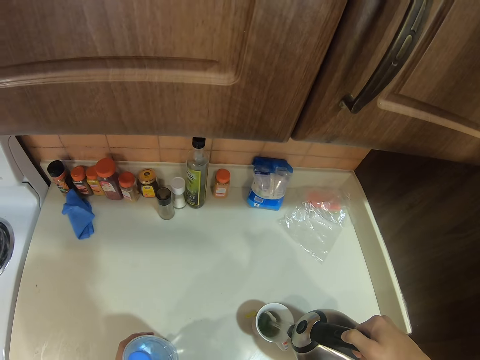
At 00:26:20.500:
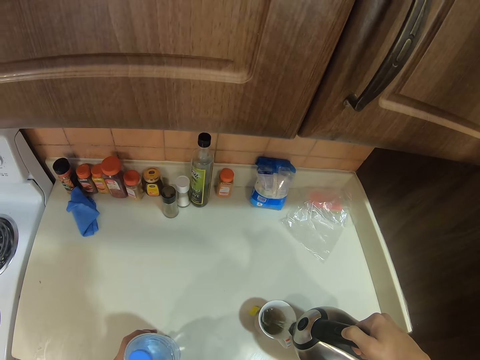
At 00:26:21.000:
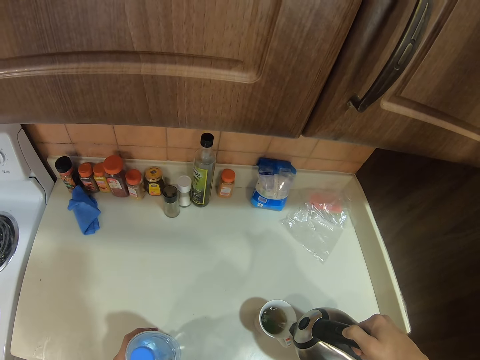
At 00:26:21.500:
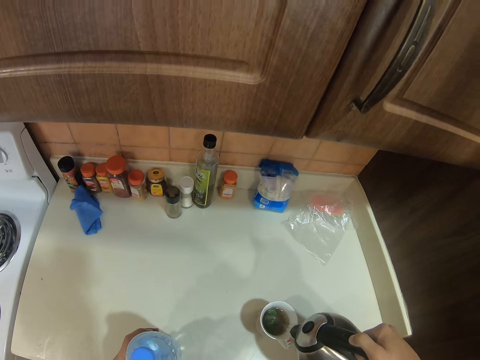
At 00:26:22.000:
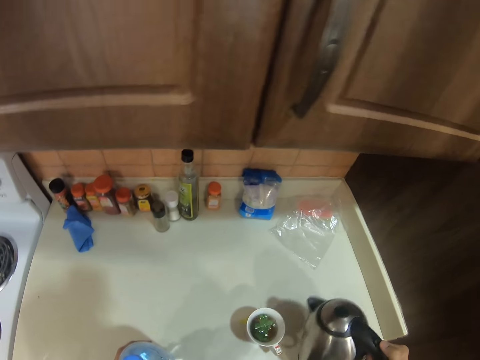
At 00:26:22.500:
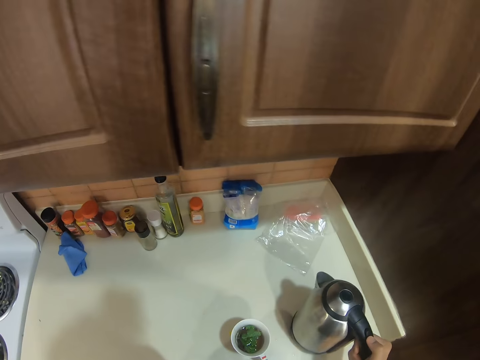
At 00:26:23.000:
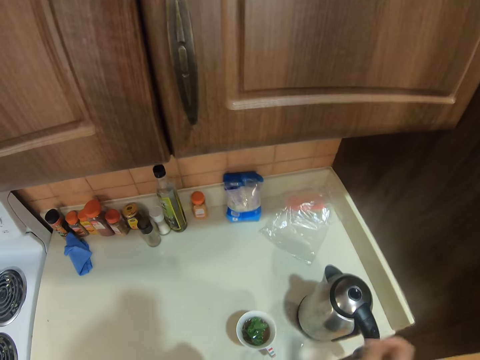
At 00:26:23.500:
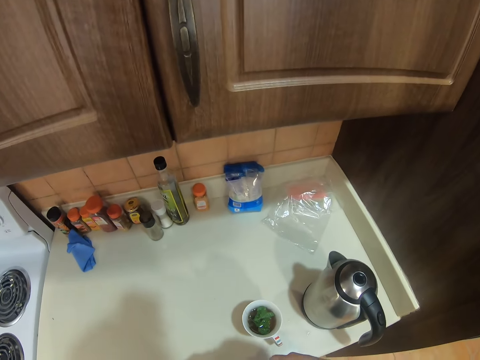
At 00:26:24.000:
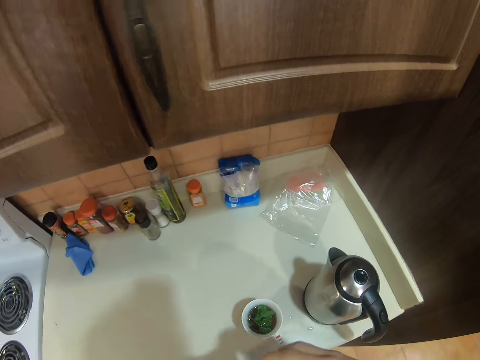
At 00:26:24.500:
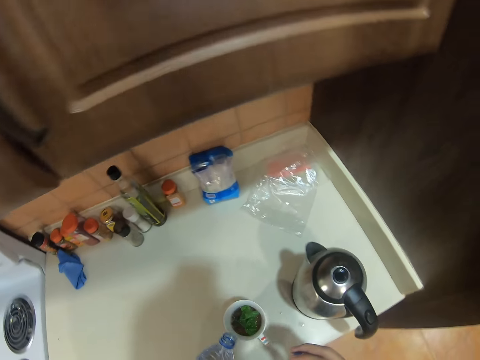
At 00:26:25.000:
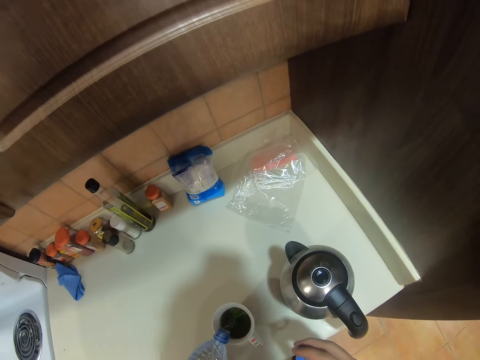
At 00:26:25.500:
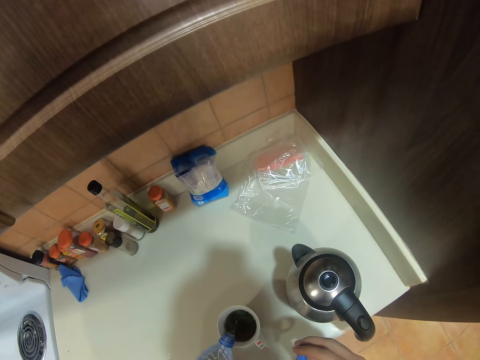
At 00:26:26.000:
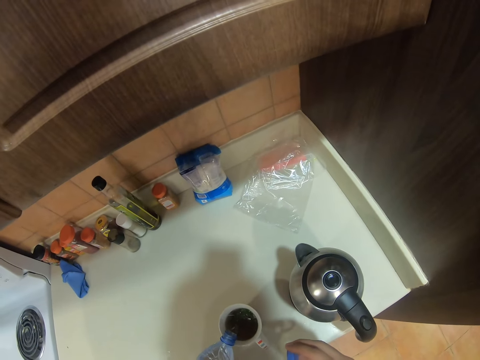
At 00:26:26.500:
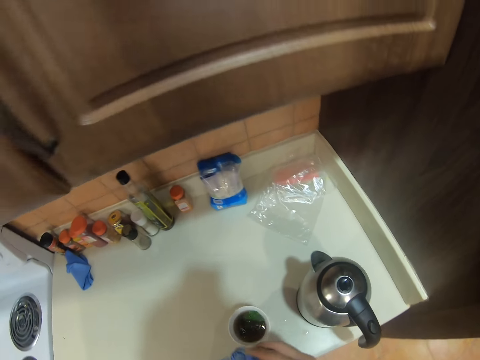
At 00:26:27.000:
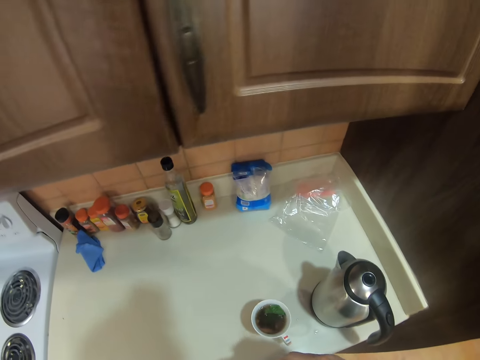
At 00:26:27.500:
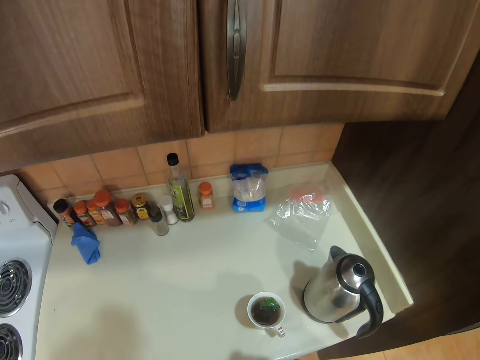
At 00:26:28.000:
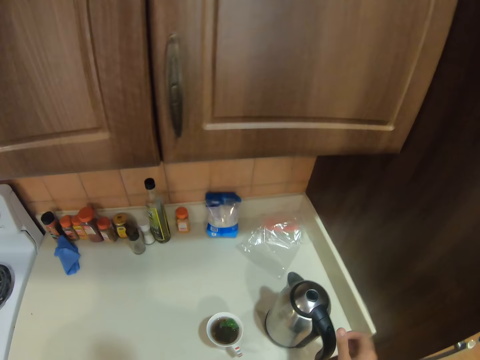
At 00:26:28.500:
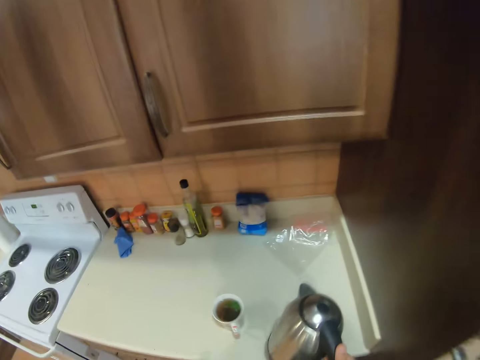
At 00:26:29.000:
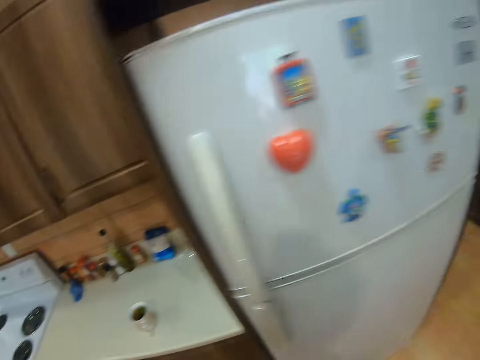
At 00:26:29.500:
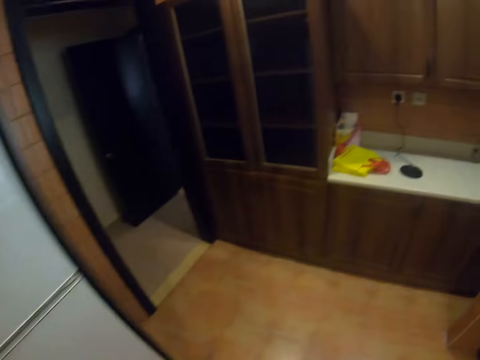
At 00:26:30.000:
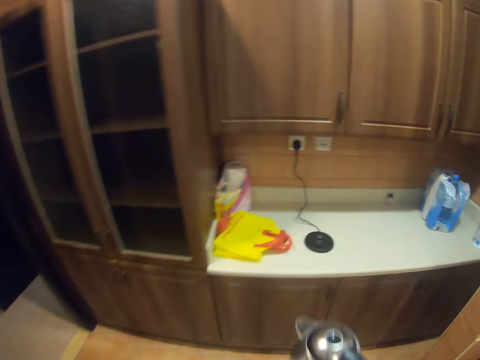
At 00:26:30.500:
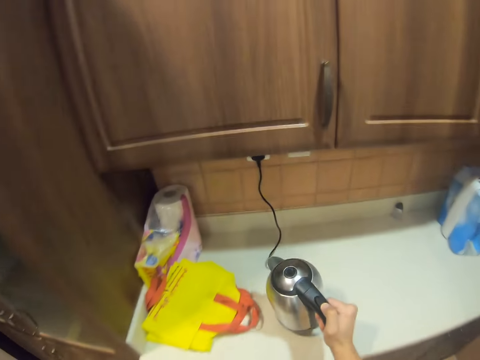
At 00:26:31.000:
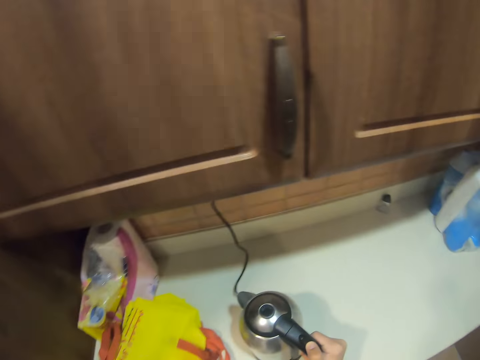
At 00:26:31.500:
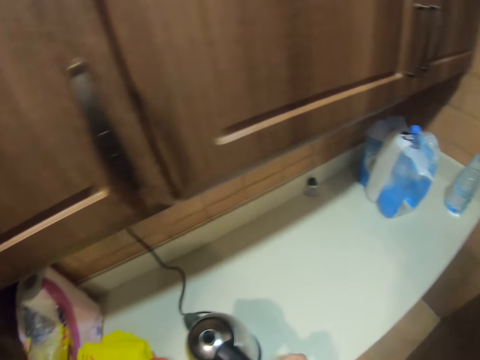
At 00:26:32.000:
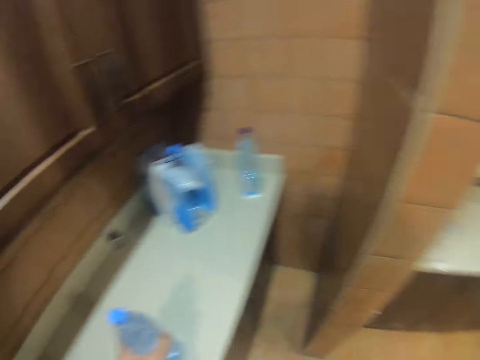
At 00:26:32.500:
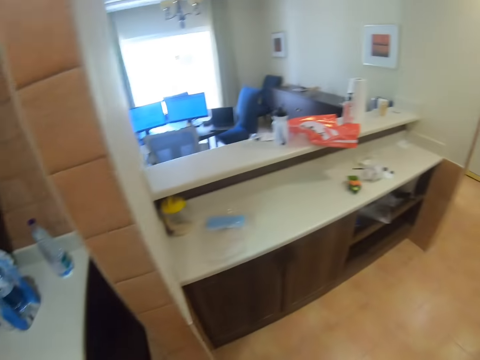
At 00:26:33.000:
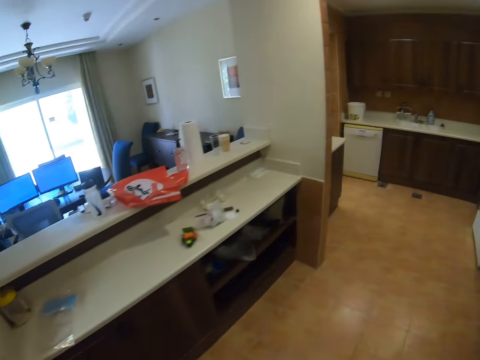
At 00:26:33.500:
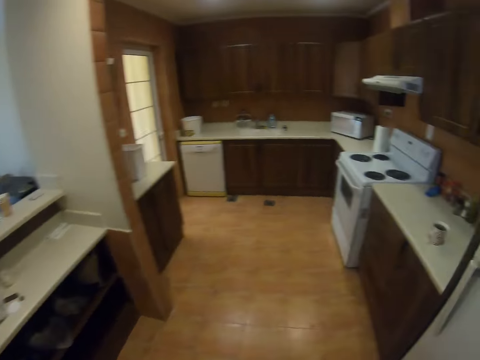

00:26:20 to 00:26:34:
The camera wearer pours water in the cup. They place the electric kettle on the table. They put the bottled water in the cup. They take the electric kettle and move around. They place the kettle on the power cable stand. They walk around the kitchen.

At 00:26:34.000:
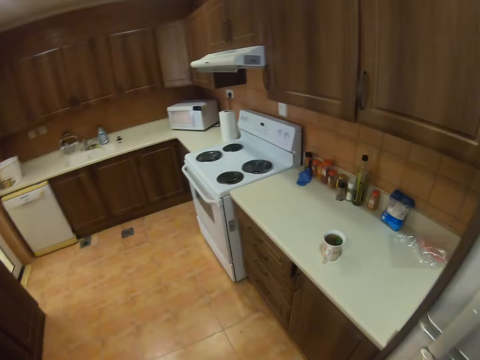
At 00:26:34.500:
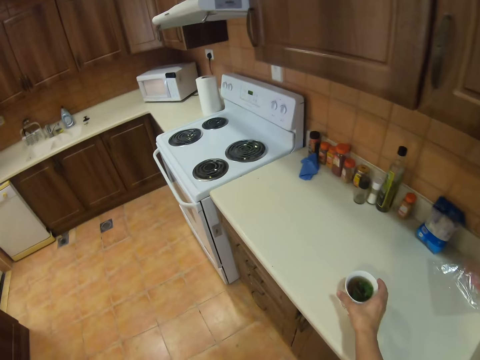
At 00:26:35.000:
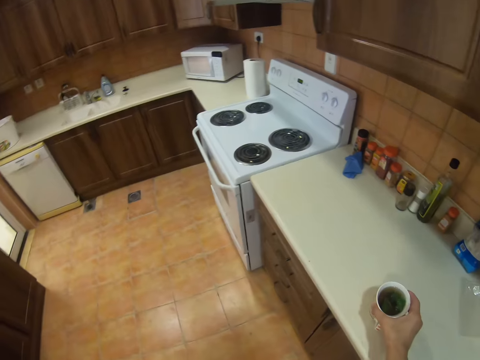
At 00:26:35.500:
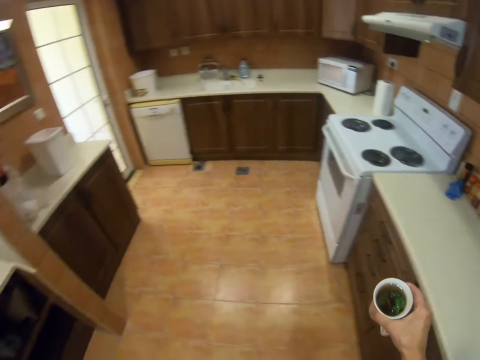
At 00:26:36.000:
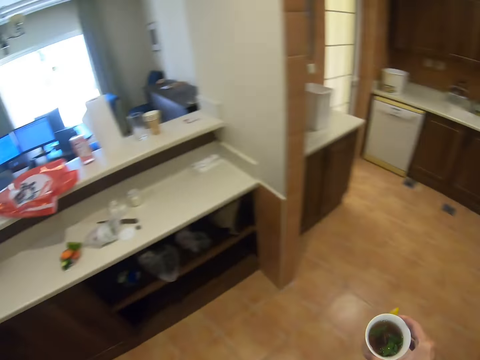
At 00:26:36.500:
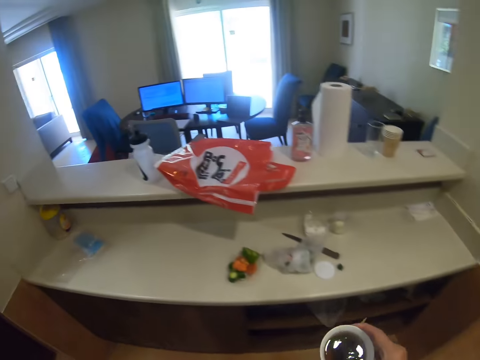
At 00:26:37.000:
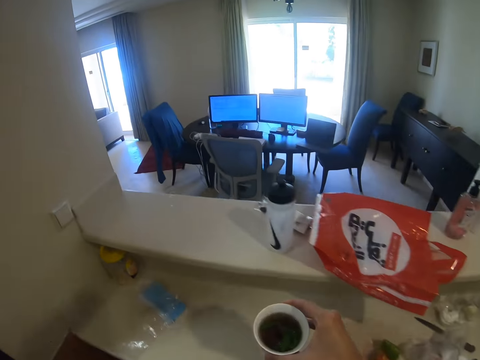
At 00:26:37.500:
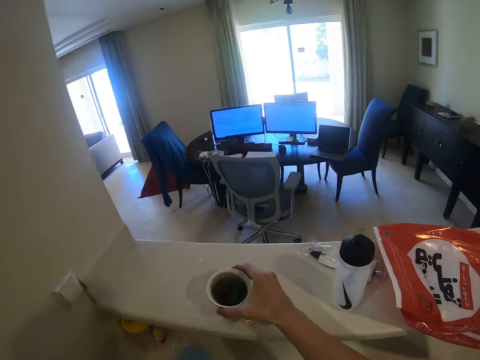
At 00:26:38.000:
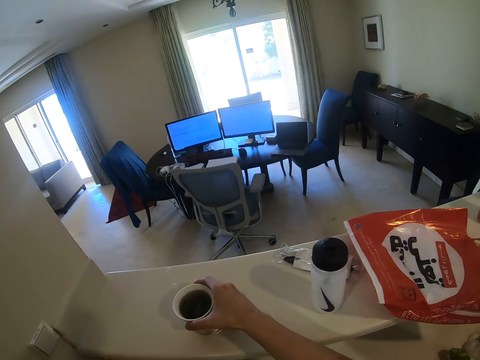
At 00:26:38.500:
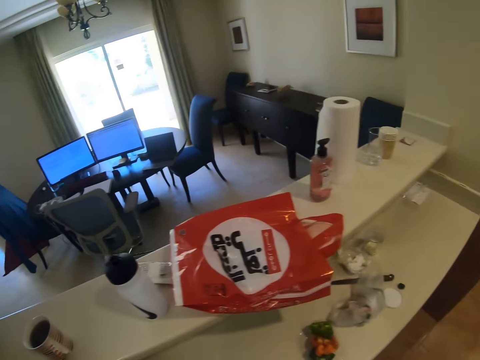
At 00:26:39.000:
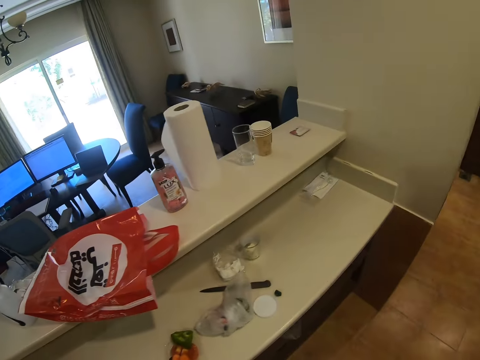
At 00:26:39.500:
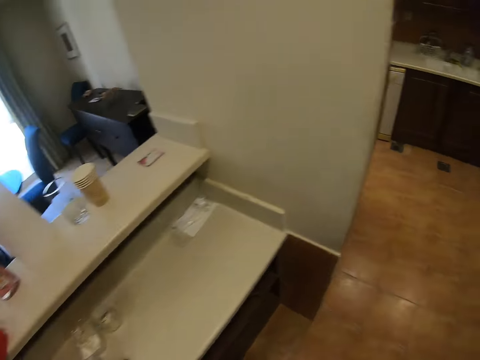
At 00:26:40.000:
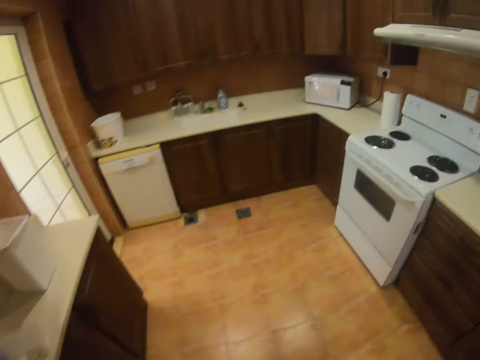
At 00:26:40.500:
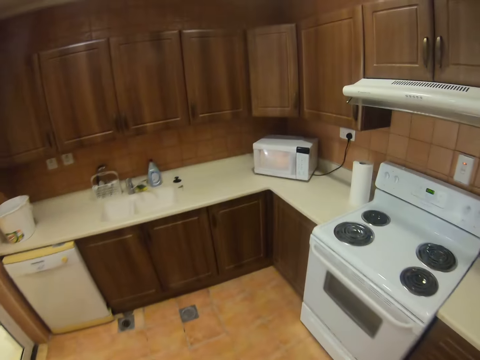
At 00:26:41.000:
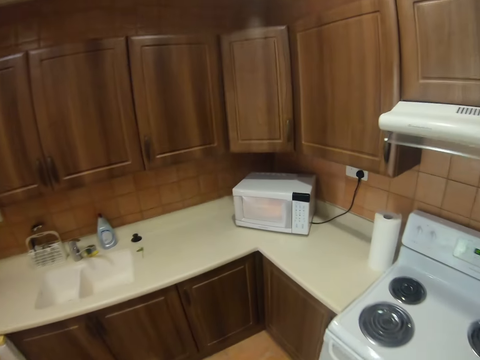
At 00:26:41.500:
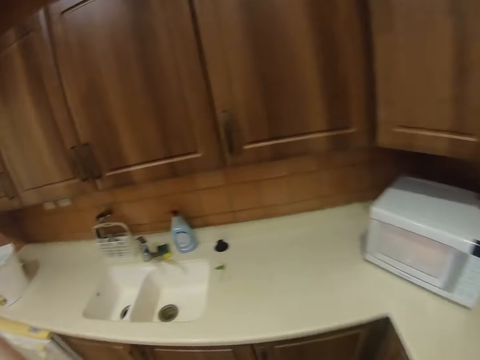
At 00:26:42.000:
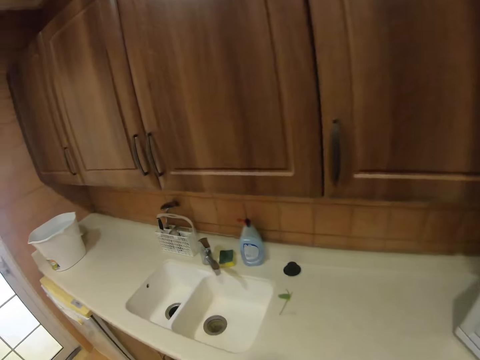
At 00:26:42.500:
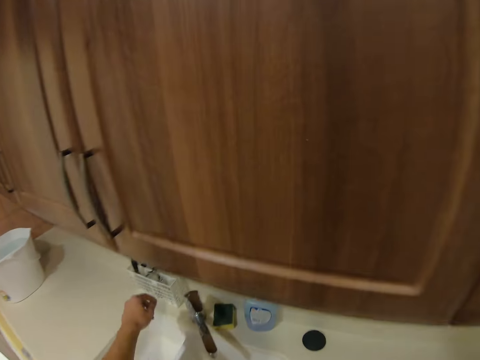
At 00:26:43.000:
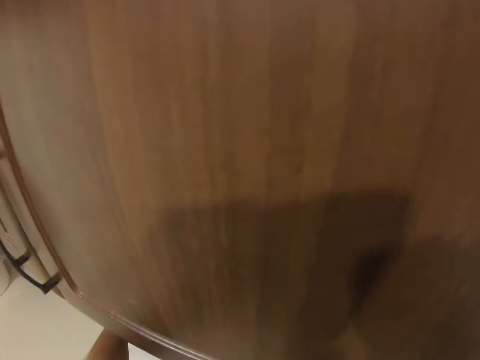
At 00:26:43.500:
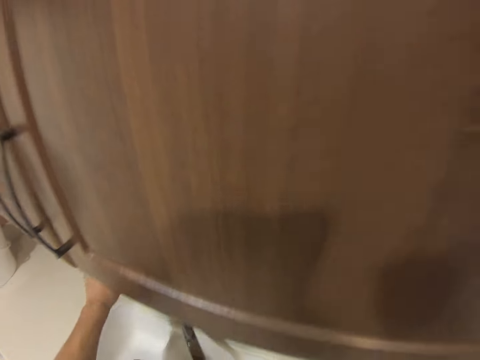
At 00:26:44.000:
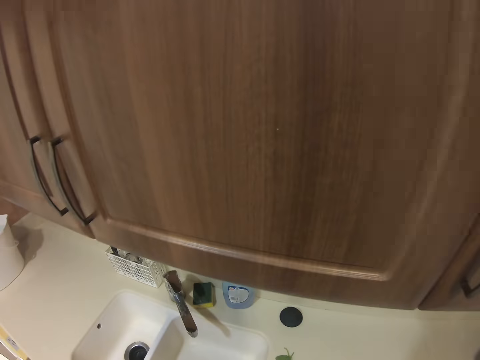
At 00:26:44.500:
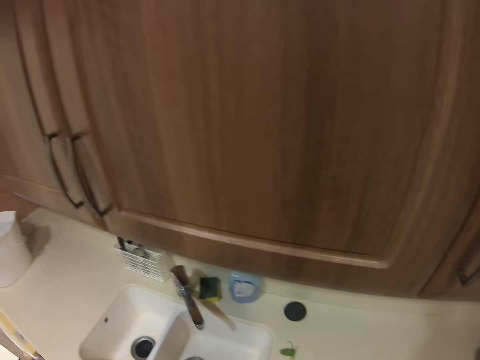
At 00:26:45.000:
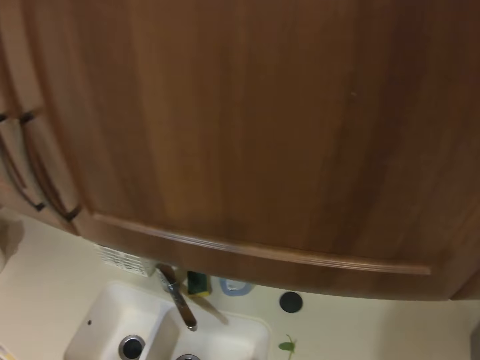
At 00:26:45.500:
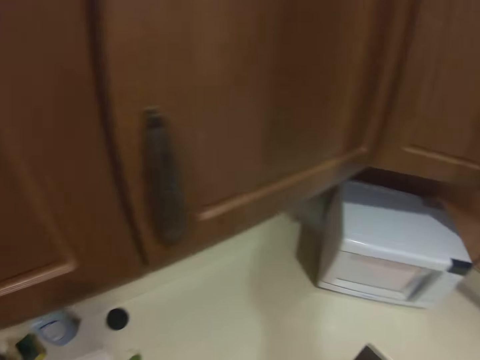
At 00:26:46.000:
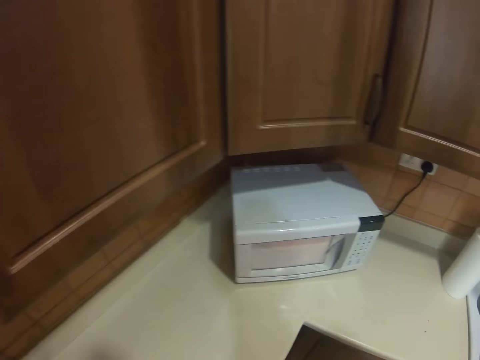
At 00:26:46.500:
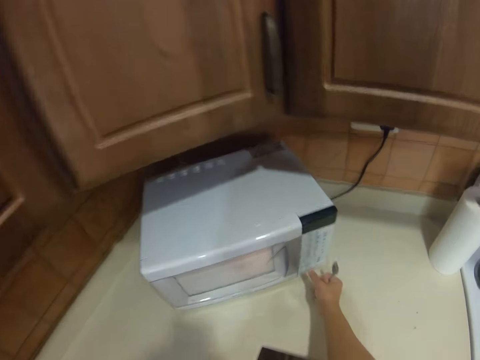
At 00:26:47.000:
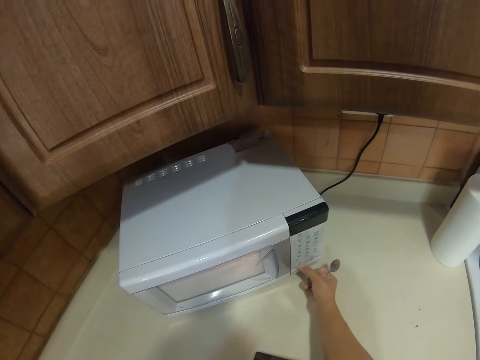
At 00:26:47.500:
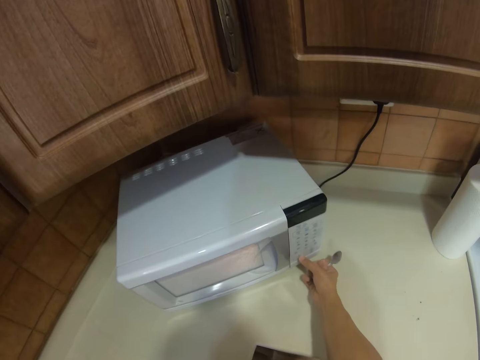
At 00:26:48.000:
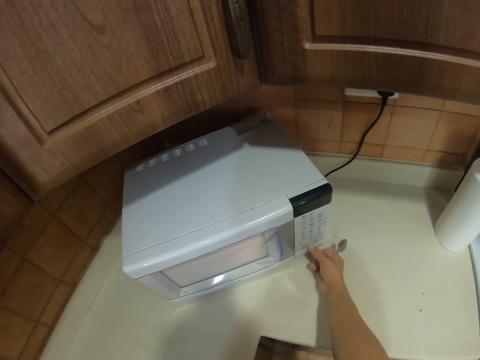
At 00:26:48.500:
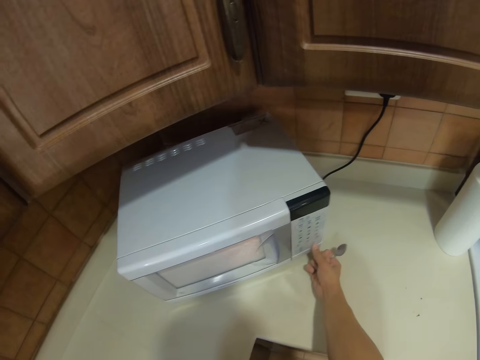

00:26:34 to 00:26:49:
The camera wearer picks a cup of strong tea and carries the cup of strong tea. They move around. They place down the cup on top of the table. They walk towards the sink. They pick a spoon from the cutlery holder. They open the tap. They move around. They press the microwave buttons.
